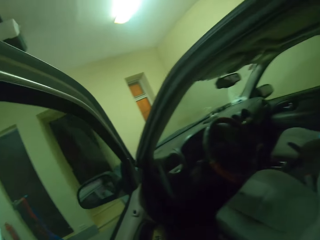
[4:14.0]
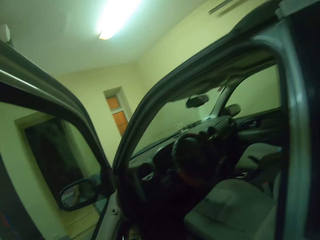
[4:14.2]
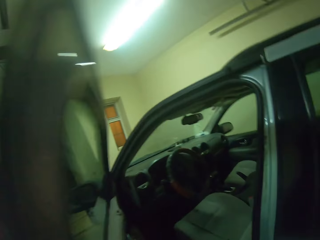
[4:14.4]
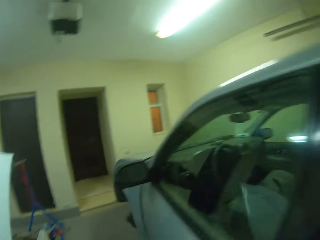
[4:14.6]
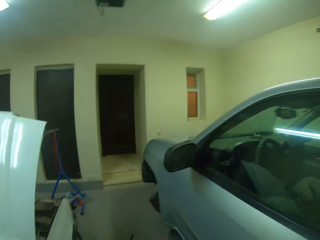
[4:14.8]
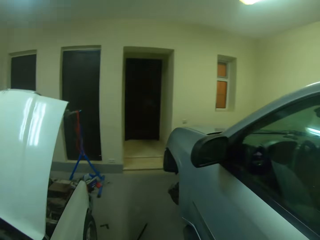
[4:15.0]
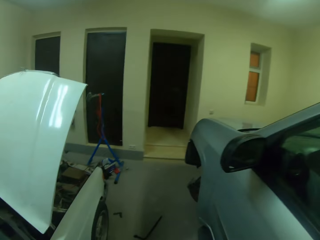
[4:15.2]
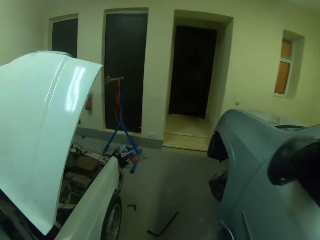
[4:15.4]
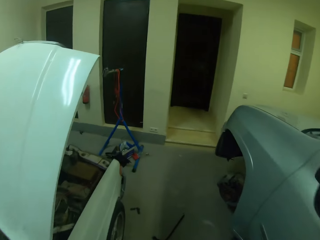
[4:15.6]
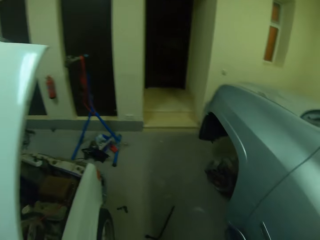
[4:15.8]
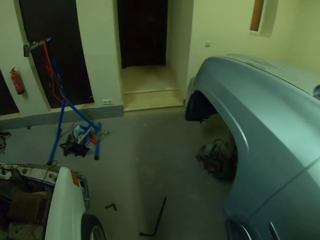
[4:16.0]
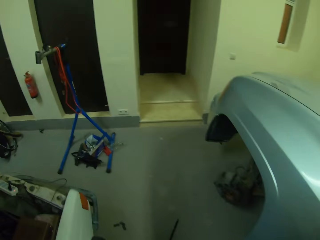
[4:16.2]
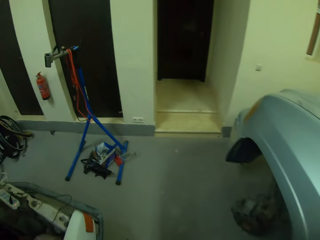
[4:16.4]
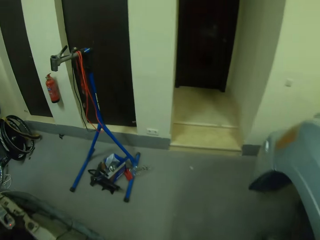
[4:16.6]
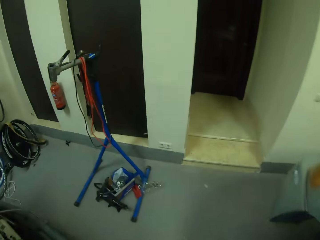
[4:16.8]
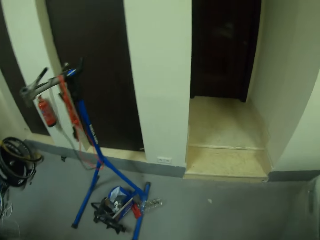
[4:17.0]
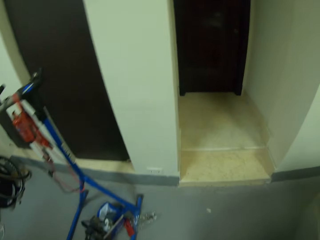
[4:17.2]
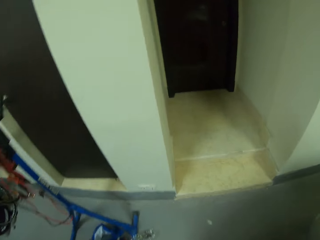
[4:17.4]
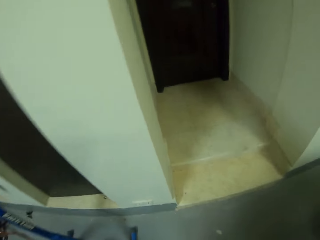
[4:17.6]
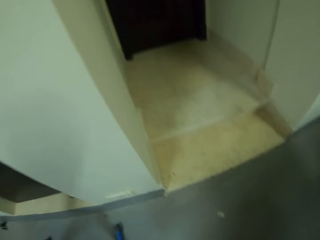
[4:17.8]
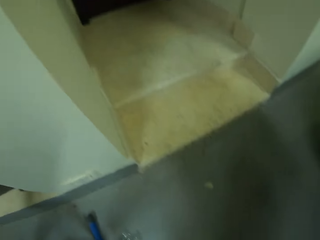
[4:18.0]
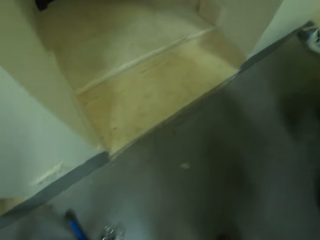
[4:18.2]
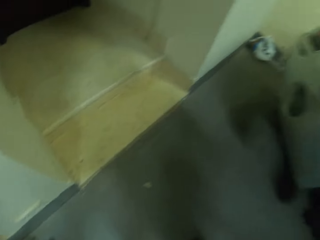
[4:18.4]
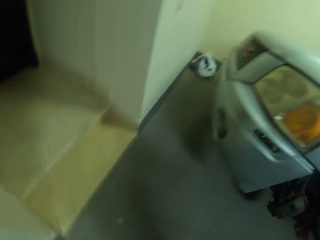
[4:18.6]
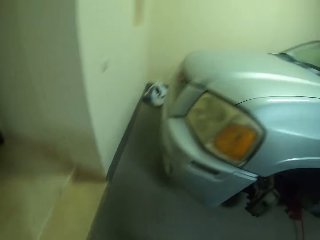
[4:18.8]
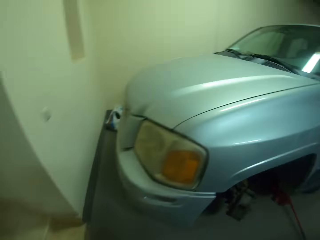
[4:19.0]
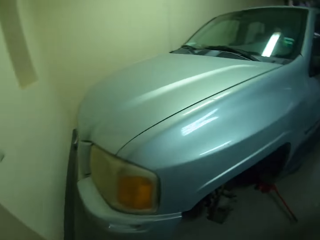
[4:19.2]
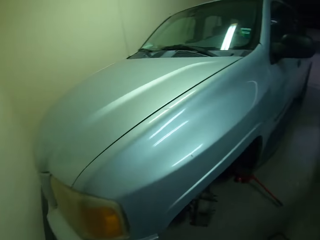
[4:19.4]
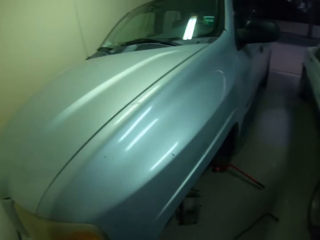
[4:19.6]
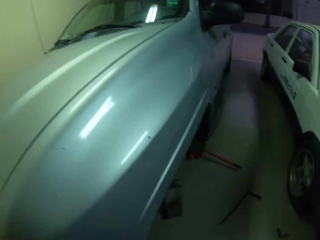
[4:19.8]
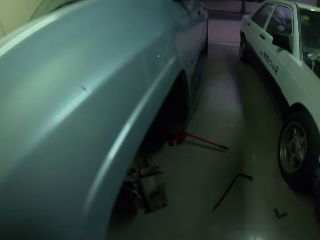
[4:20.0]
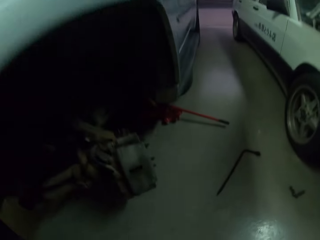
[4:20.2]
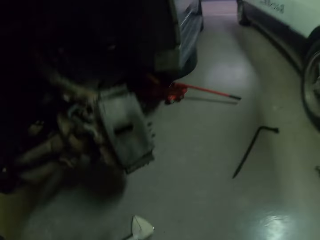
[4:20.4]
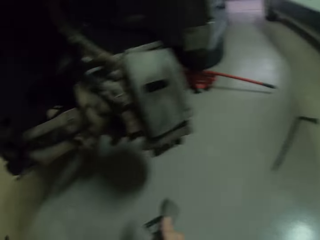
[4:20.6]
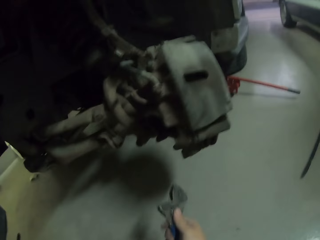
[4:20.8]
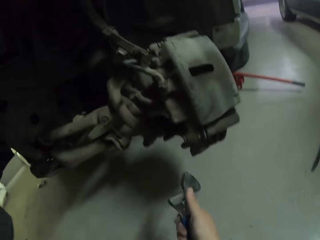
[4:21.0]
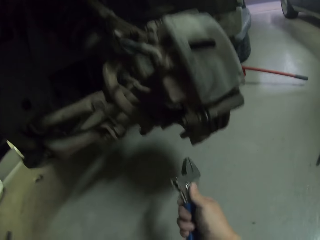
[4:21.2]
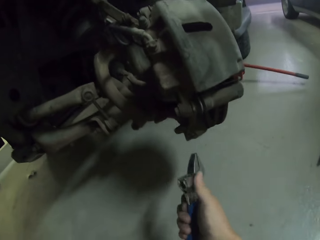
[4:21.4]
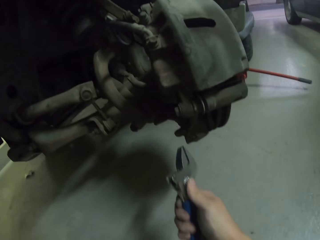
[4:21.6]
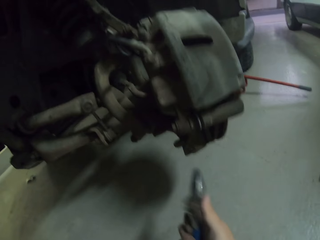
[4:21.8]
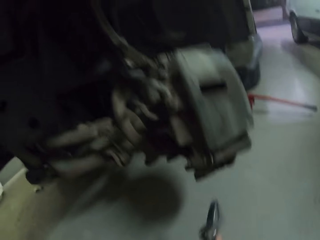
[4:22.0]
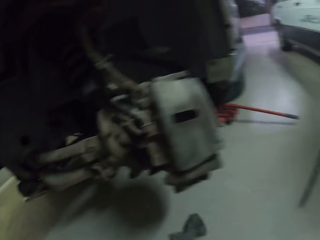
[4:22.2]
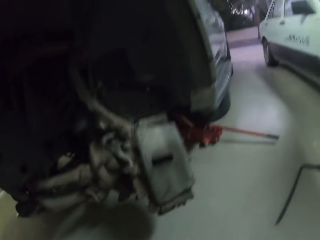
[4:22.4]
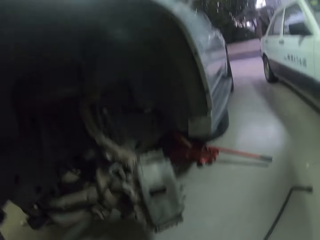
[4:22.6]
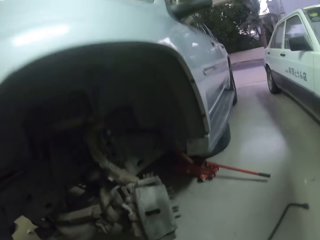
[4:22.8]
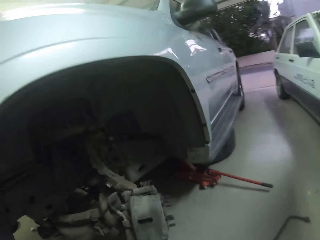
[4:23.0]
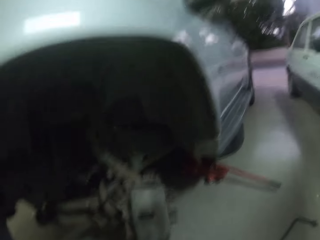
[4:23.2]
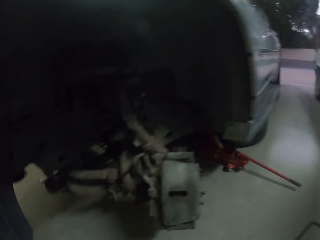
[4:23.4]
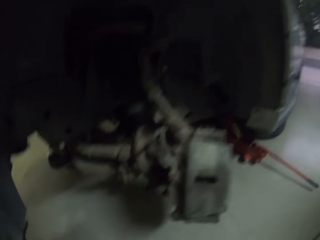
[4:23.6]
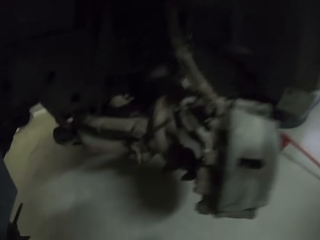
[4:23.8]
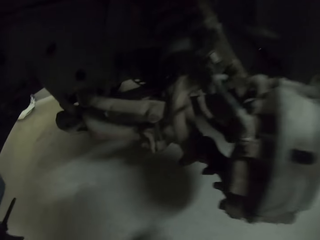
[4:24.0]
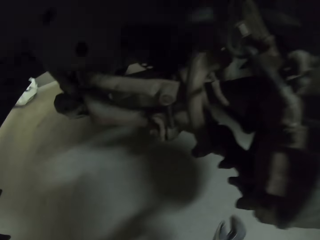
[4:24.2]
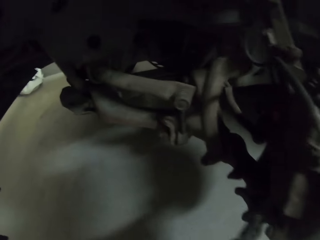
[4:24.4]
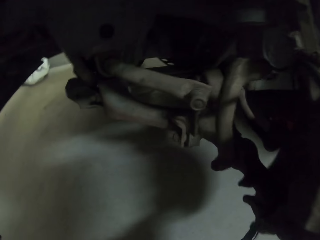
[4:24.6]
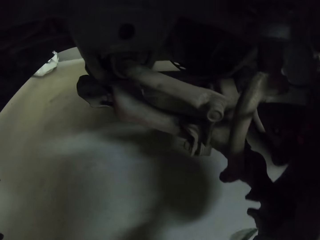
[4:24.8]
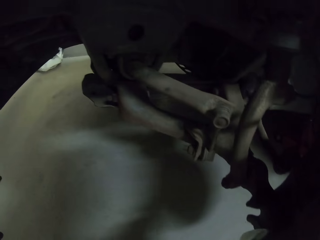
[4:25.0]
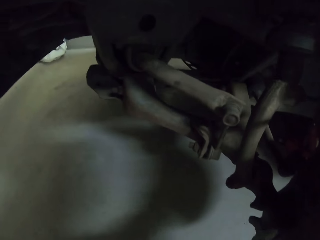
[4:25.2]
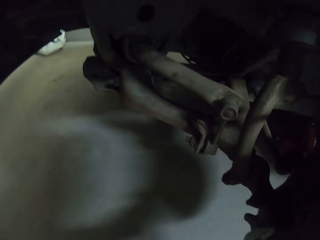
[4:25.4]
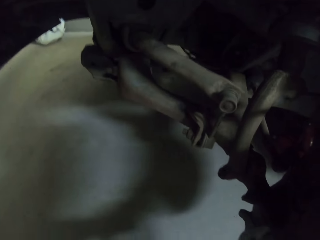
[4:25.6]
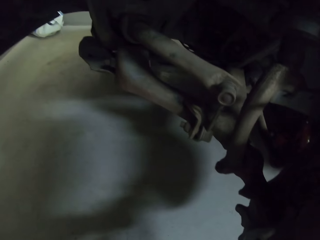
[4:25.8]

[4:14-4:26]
The camera wearer closes the car door. They walk around. They pick up pliers.

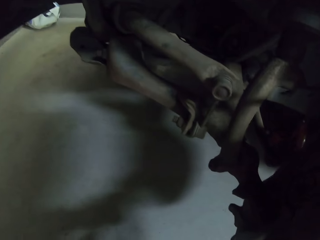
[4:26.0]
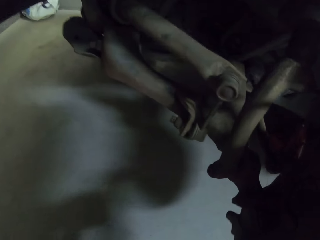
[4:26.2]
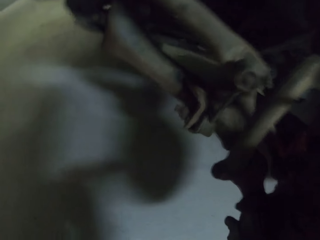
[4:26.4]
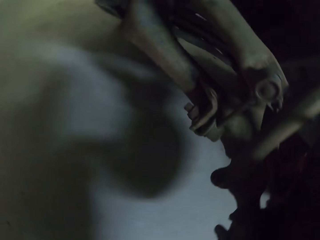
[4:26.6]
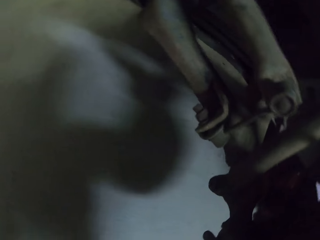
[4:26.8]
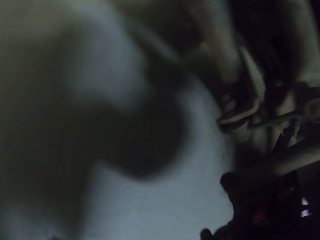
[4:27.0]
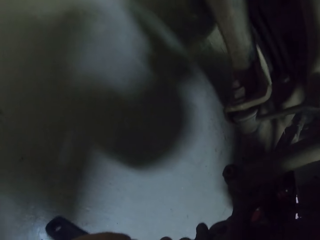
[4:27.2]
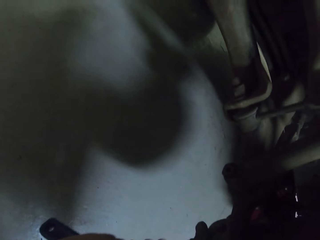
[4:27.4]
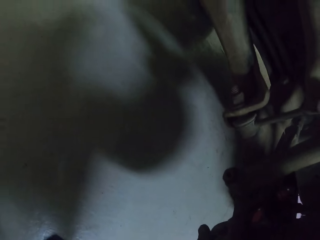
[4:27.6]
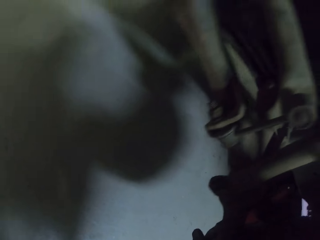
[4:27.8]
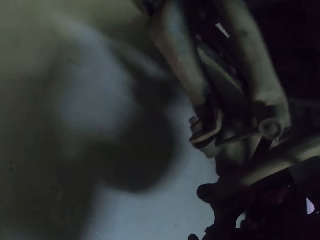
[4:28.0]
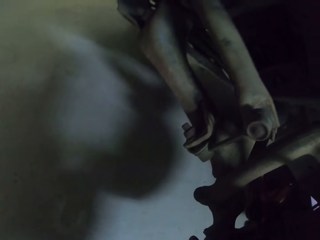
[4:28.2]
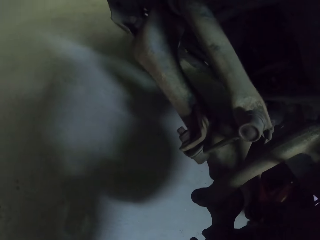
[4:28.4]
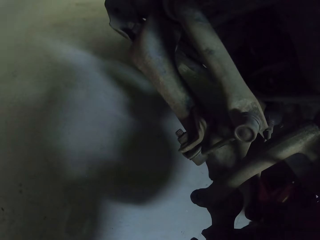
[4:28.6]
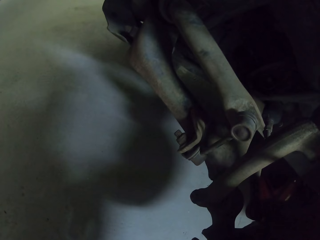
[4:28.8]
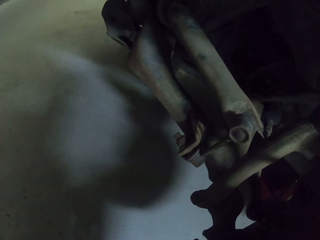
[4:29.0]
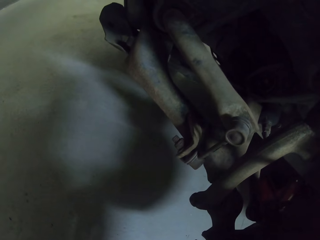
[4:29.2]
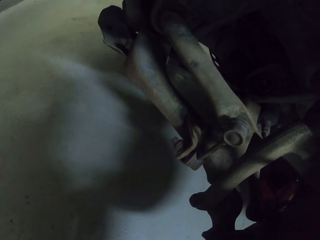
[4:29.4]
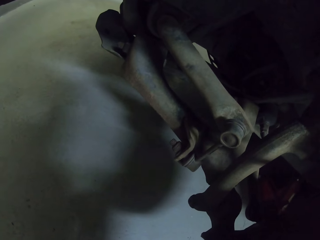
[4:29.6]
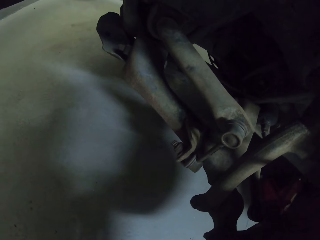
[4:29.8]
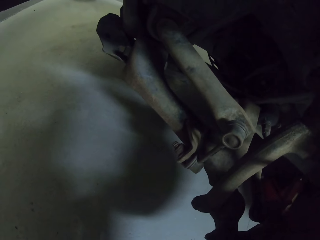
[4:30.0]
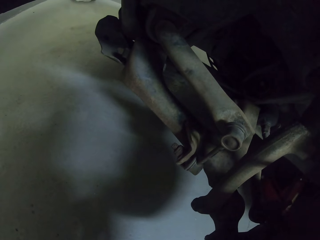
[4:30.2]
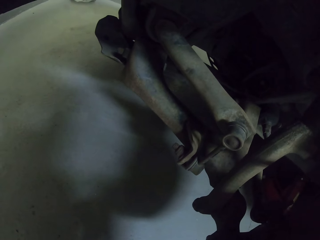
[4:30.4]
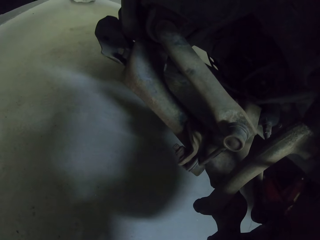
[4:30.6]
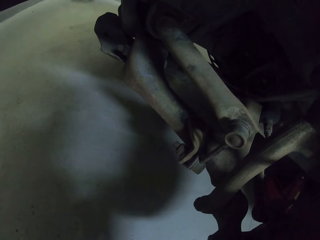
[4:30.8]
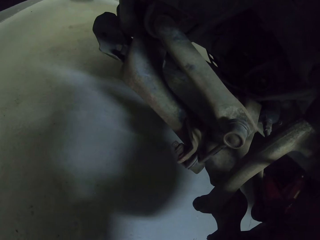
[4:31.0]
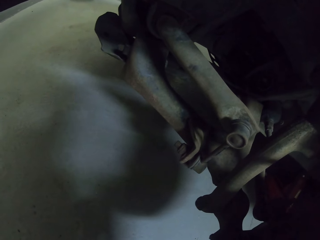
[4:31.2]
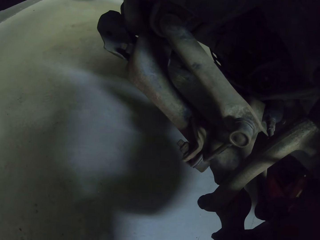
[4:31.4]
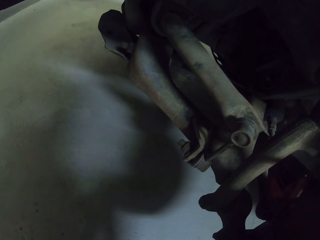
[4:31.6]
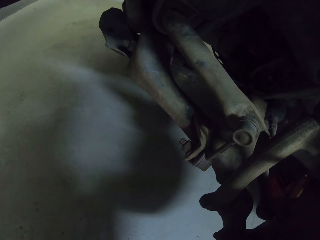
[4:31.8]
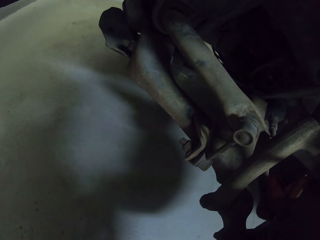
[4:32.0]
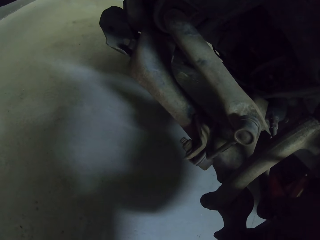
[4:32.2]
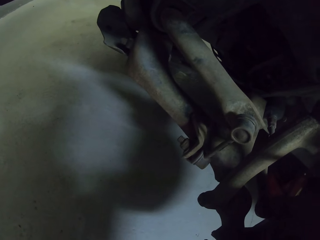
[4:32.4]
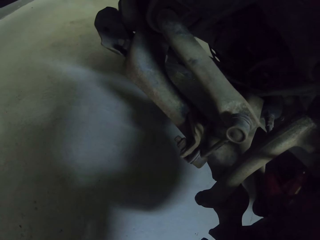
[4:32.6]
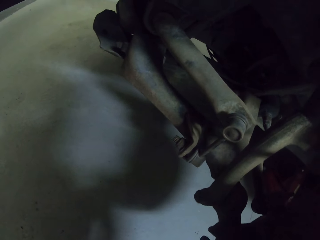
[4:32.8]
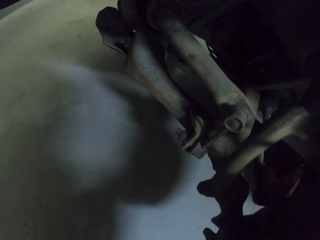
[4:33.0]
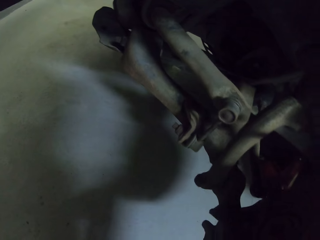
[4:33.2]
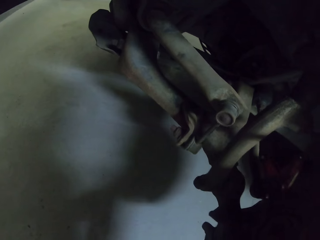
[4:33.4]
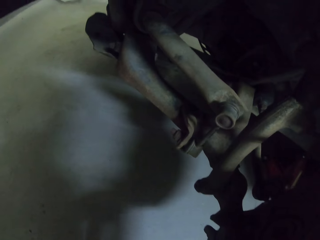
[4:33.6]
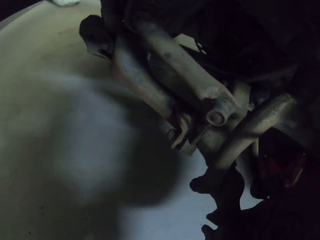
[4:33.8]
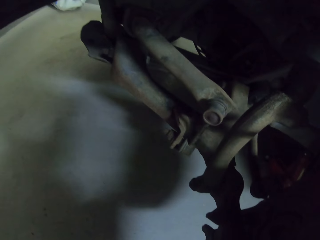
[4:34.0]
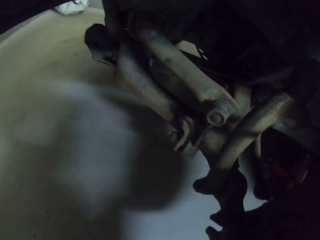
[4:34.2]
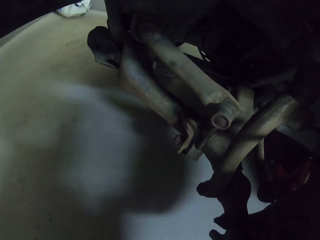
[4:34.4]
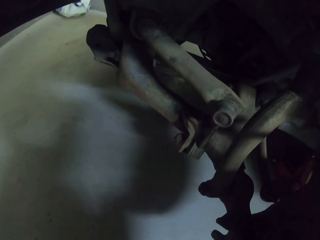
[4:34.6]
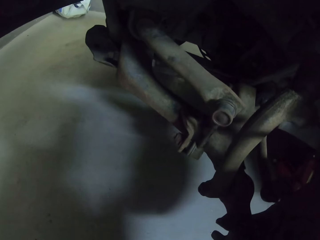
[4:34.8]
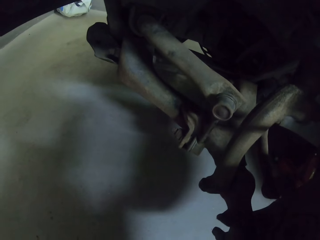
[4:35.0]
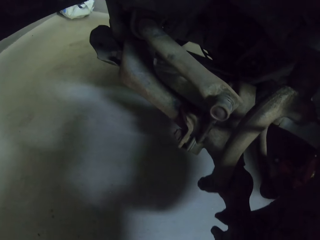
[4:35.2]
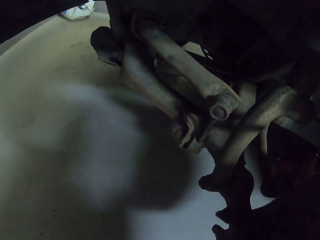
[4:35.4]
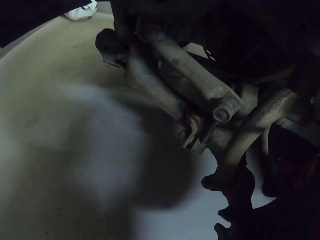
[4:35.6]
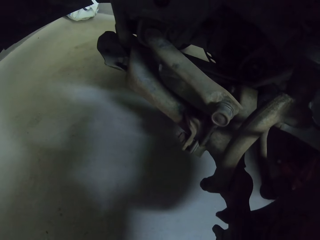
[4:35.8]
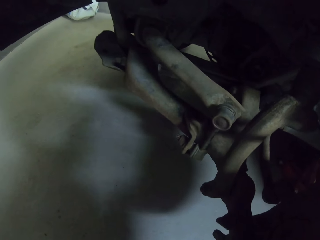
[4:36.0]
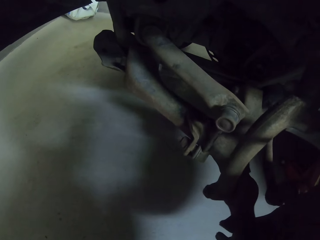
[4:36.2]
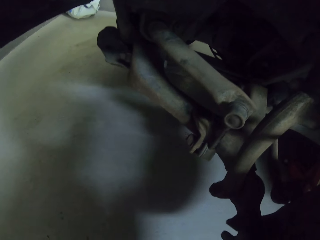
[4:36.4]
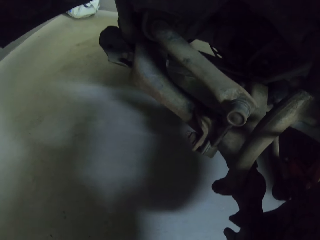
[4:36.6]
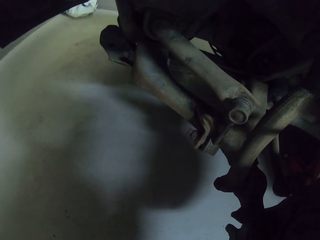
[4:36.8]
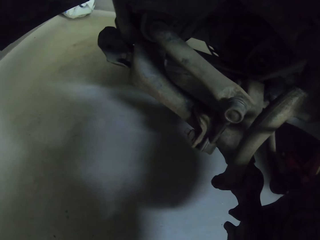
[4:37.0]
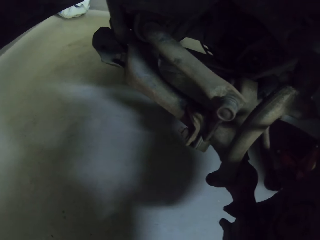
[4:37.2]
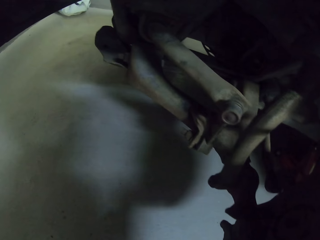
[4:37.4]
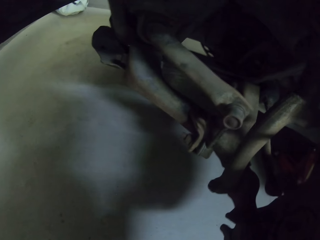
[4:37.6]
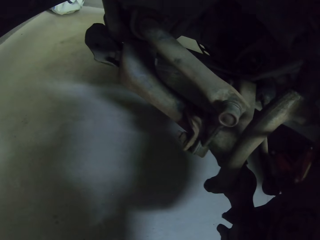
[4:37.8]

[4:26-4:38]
The camera wearer opens the wheel rack nuts.
